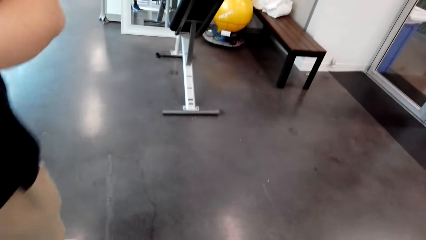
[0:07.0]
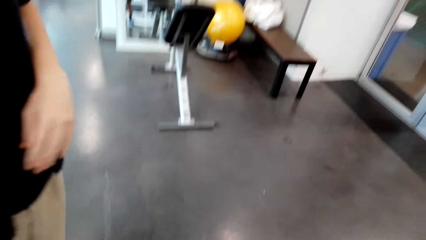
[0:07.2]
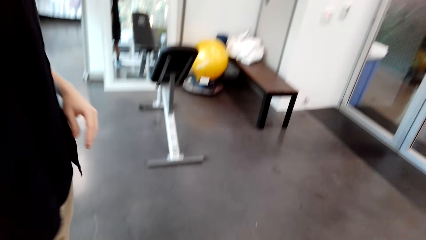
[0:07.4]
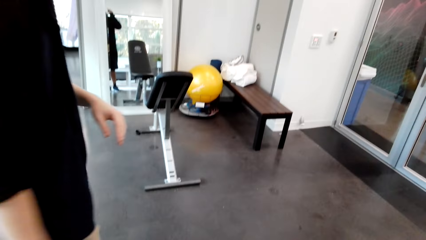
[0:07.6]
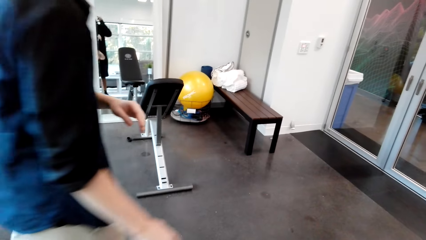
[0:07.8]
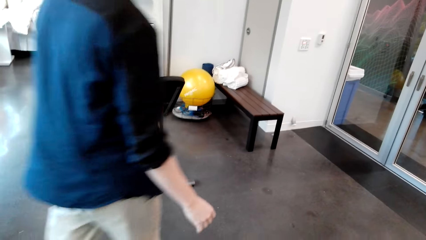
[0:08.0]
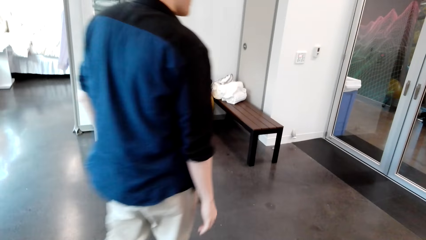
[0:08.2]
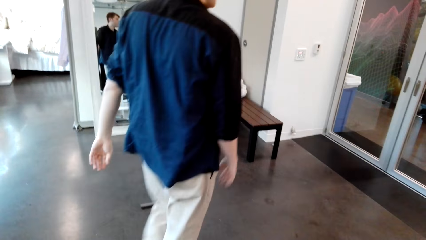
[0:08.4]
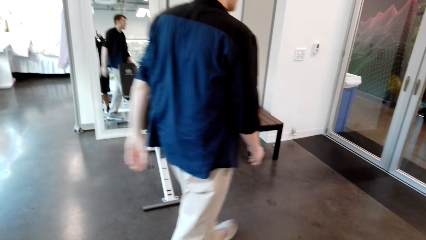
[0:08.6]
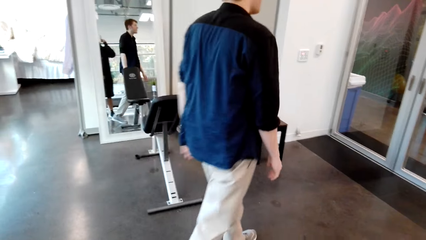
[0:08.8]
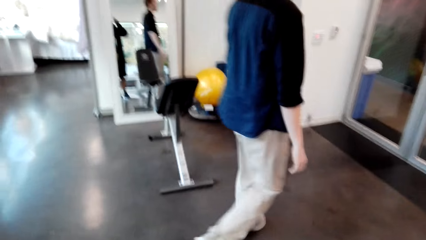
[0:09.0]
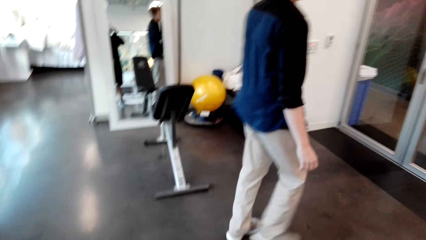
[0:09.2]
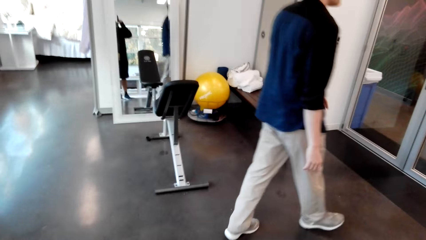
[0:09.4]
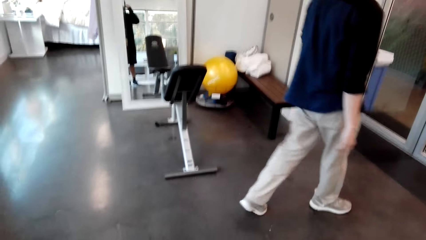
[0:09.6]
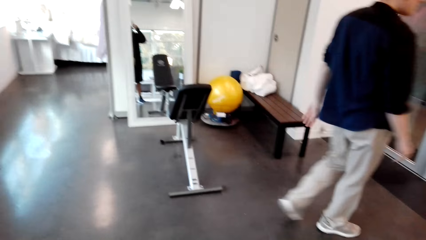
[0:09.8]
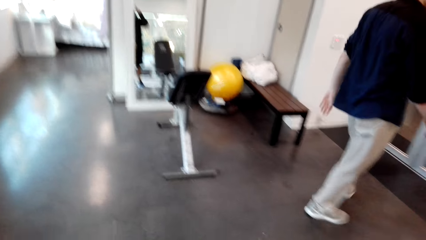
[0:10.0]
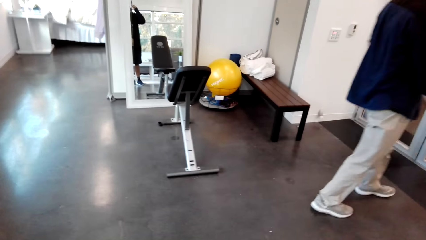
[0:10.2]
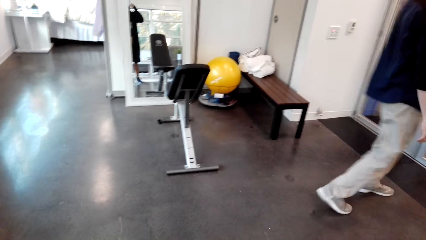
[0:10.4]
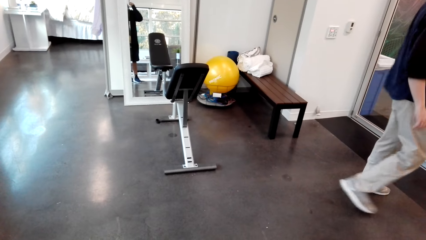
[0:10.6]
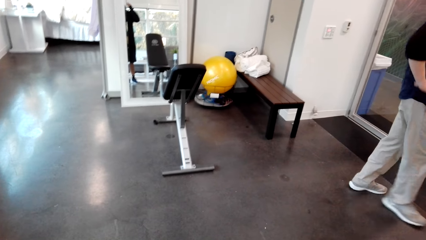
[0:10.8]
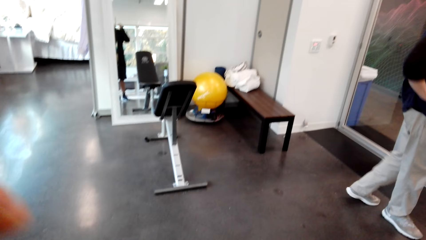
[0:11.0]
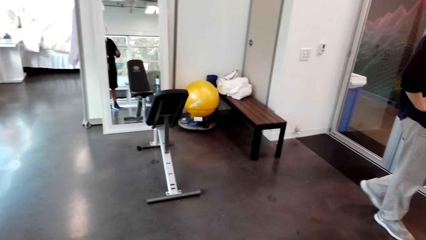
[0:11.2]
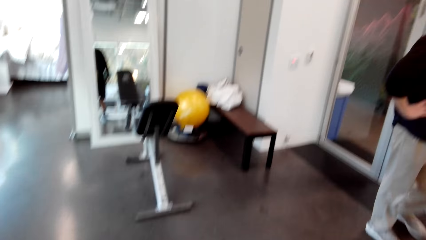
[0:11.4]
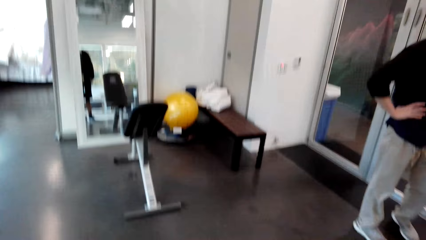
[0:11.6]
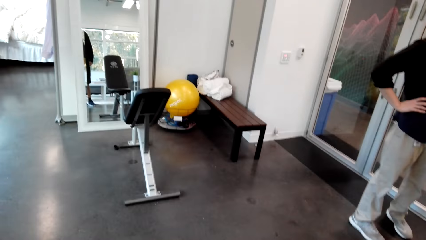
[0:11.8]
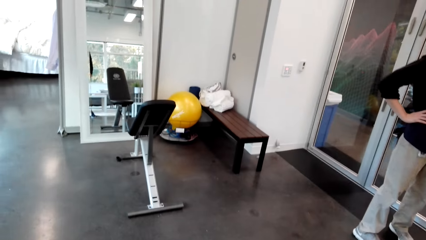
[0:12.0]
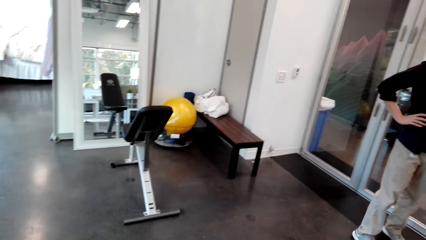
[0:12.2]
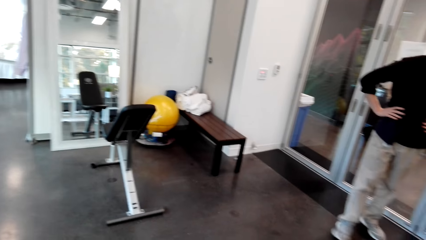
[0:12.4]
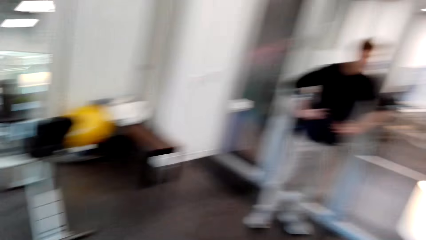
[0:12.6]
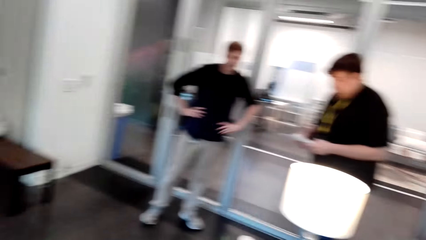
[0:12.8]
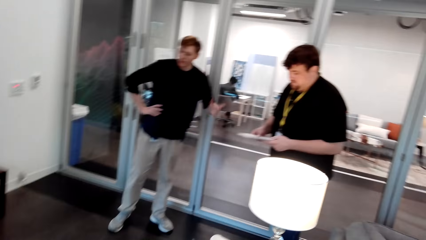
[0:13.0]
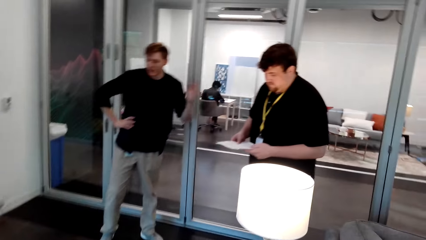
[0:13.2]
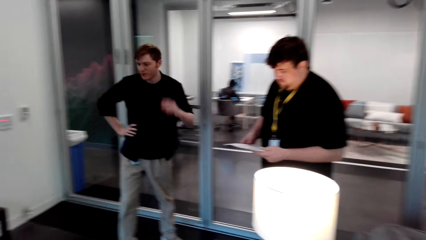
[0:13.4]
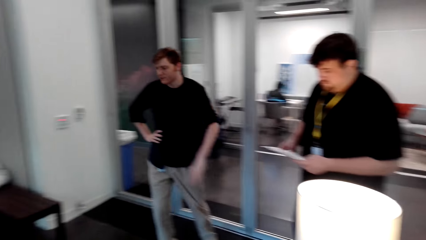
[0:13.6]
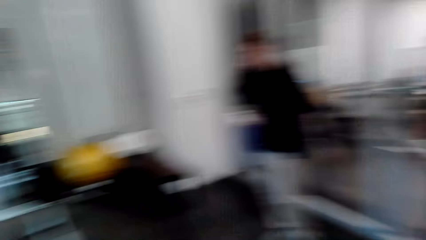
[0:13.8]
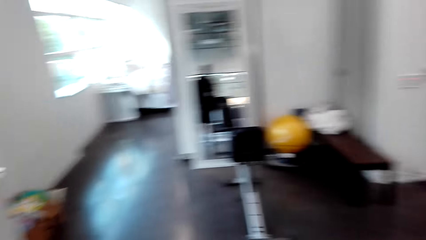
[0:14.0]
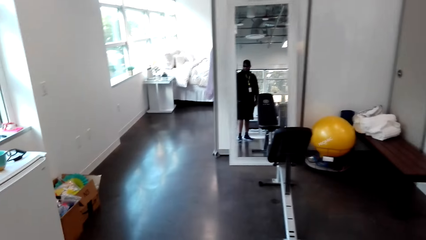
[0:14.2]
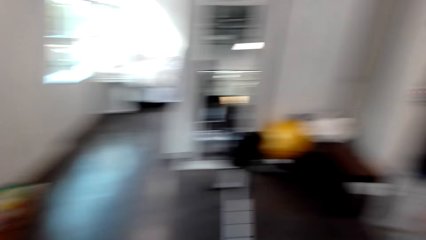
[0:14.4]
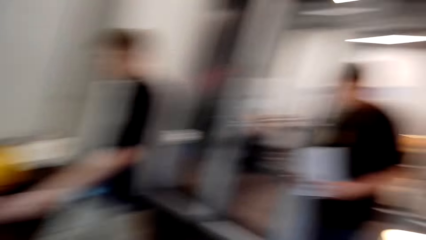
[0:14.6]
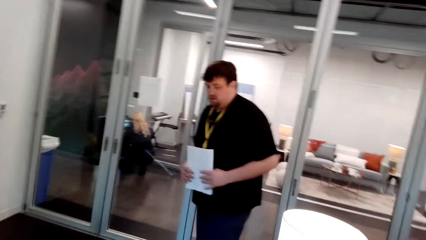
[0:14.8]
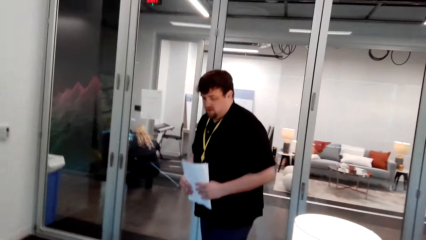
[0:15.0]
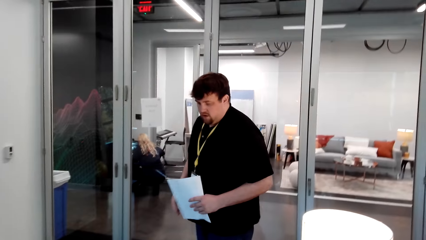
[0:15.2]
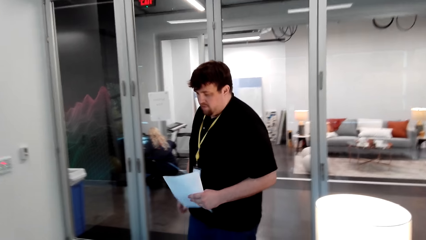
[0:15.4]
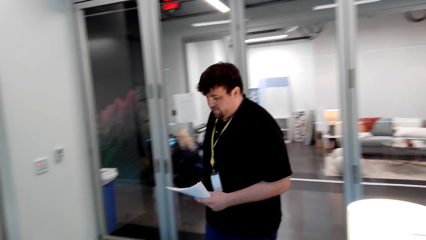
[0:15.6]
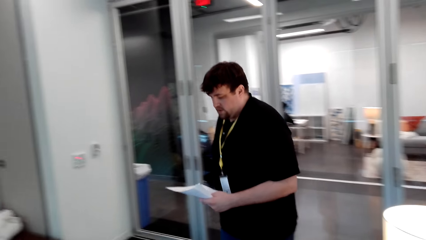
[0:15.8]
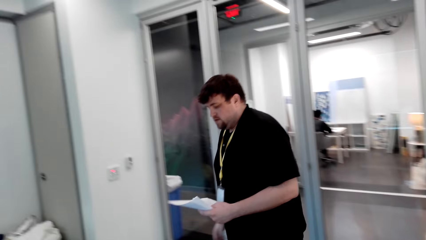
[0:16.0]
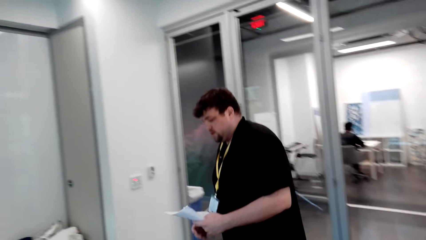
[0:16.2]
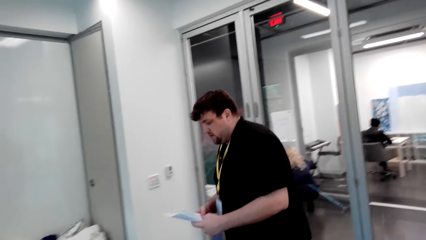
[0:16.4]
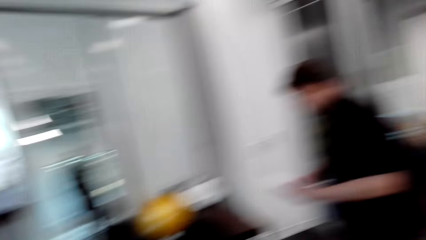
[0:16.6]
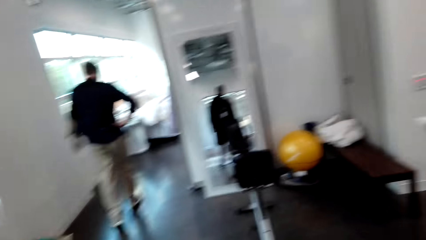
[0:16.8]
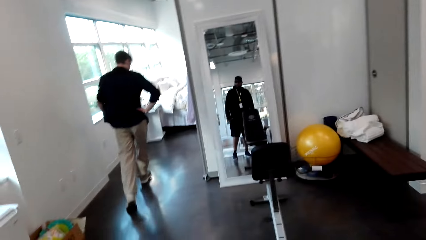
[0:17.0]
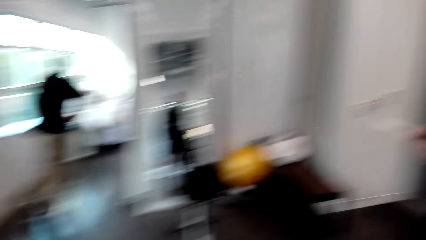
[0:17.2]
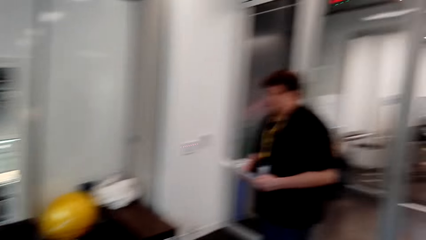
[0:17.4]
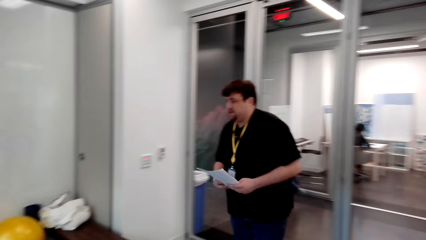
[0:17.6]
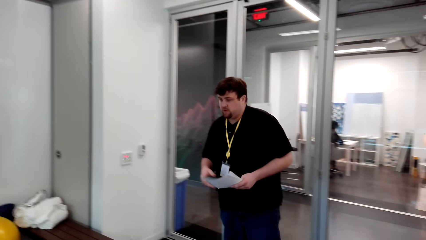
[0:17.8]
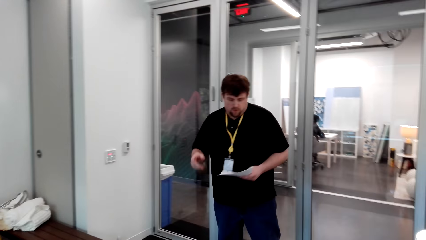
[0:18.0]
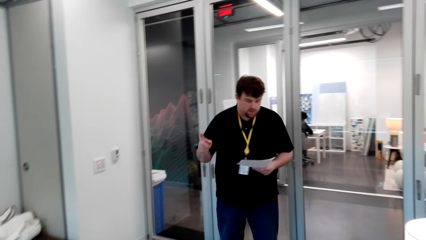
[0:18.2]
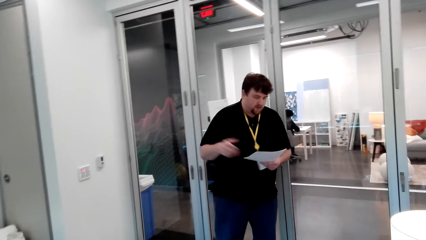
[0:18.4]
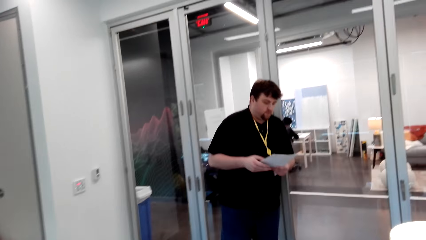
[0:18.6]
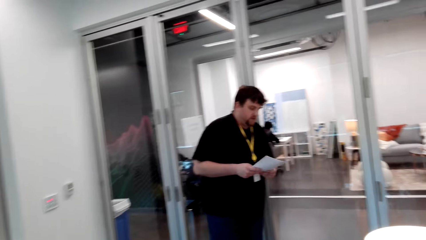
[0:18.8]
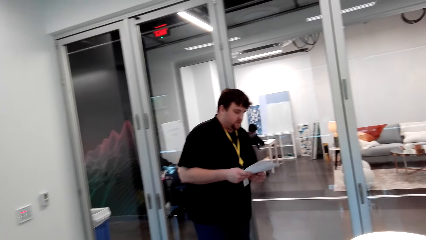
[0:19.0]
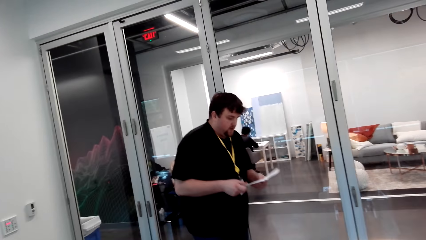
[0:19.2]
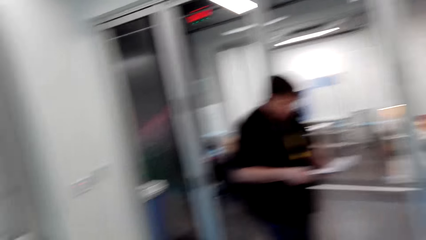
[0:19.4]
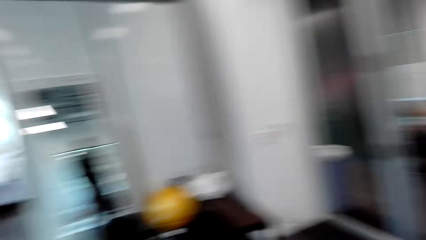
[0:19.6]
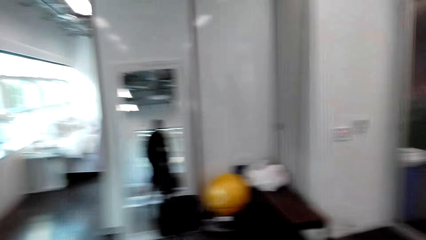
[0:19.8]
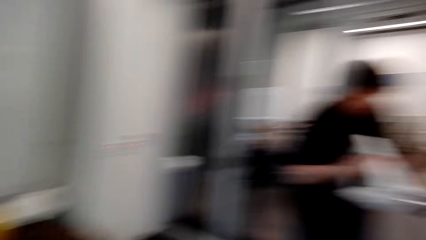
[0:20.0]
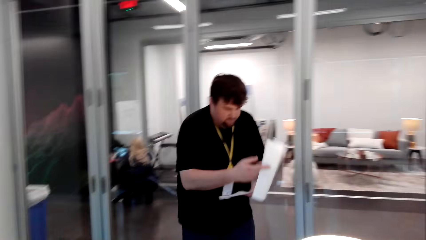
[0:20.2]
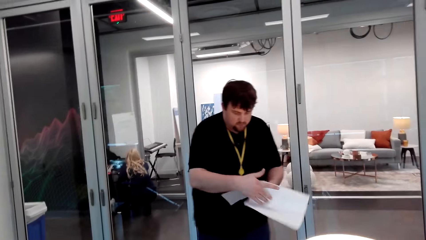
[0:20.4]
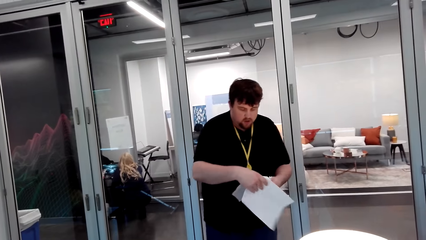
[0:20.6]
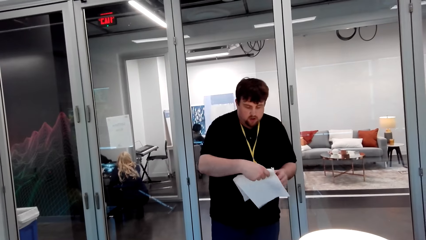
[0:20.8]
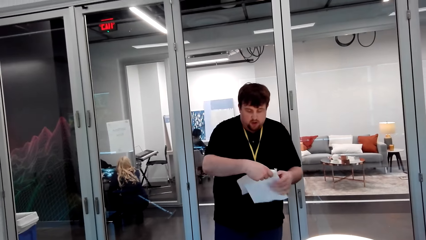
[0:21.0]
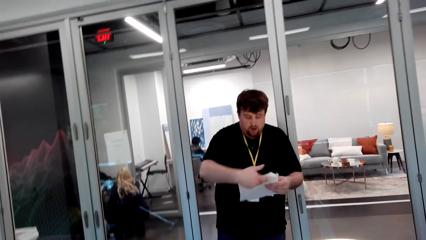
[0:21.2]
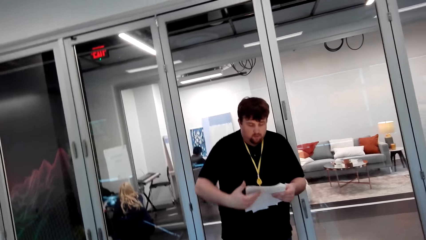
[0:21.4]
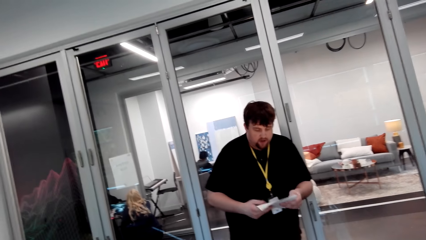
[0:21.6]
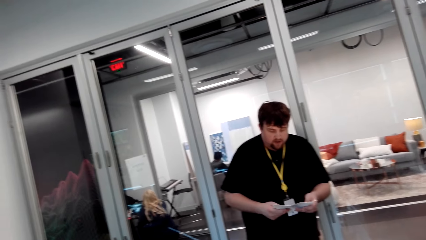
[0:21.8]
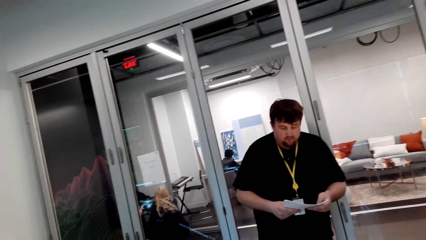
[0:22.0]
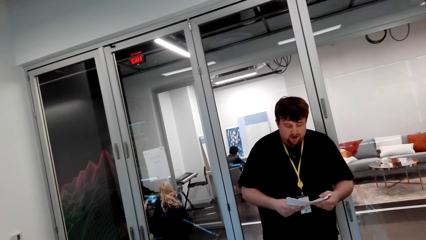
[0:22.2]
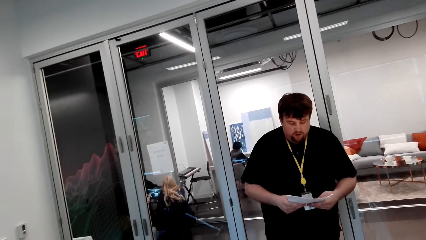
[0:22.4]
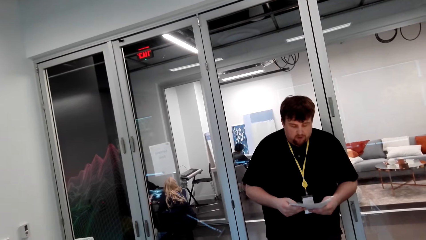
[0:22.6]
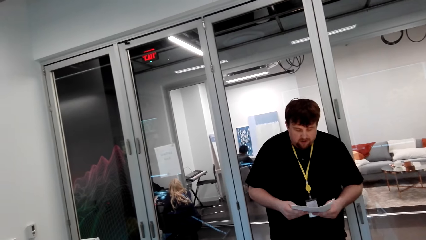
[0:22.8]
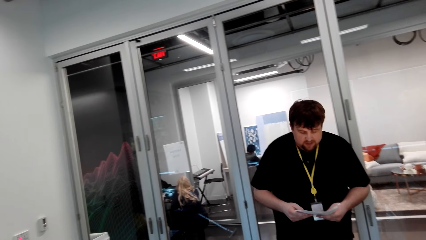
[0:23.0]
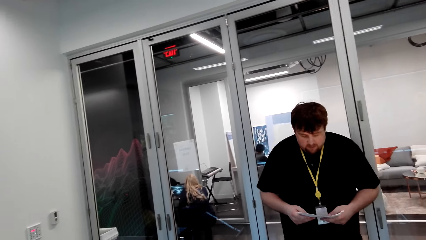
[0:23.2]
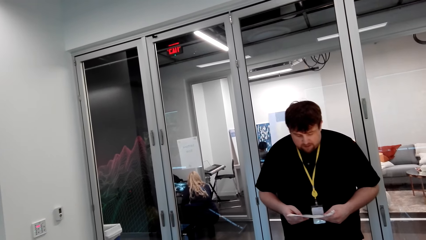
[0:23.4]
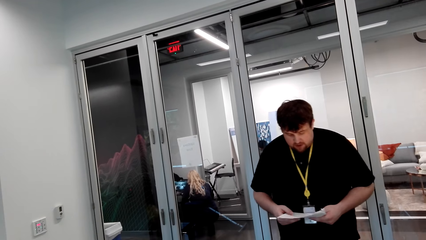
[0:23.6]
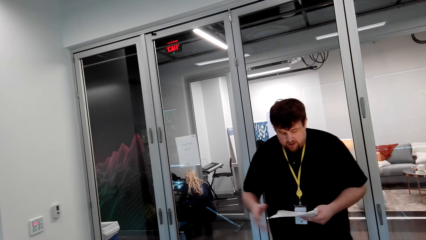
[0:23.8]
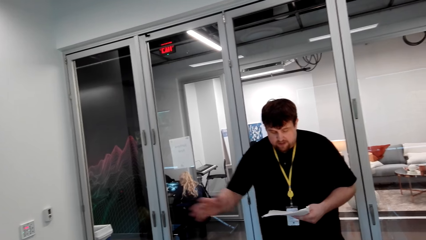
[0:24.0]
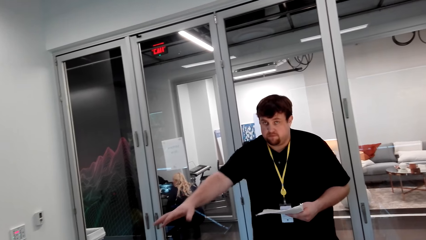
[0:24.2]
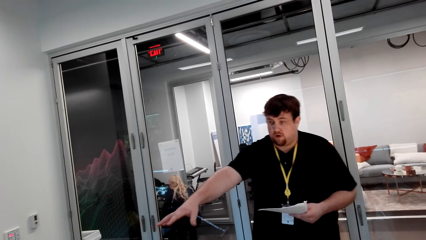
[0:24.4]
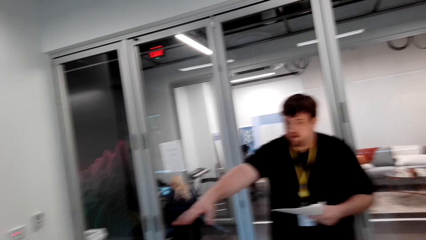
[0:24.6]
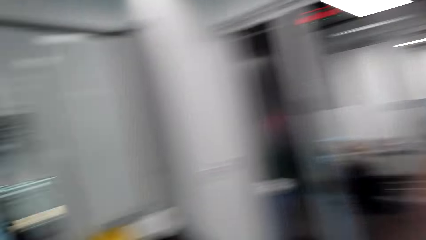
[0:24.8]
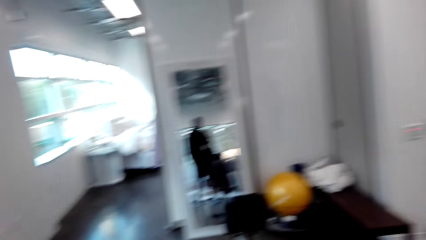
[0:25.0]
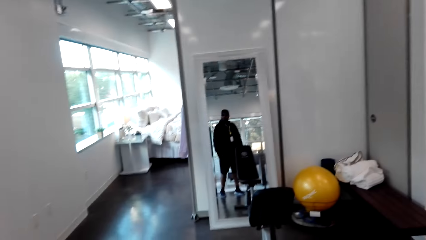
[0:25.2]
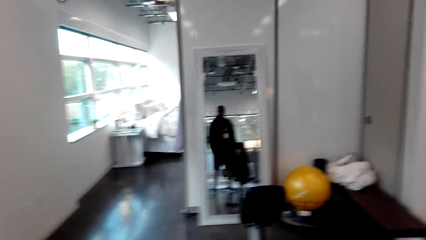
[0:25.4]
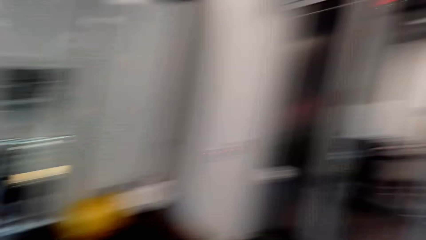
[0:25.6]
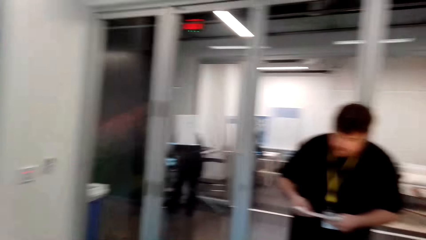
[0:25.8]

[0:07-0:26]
A man walks away. The man holds his waist and walks away. Another man holds a paper. The other man reads the paper, opens a page and reads the paper.
